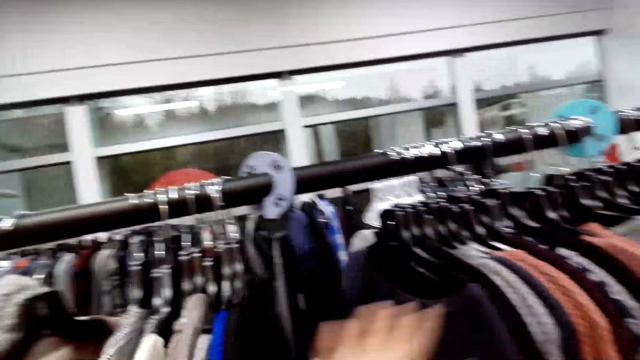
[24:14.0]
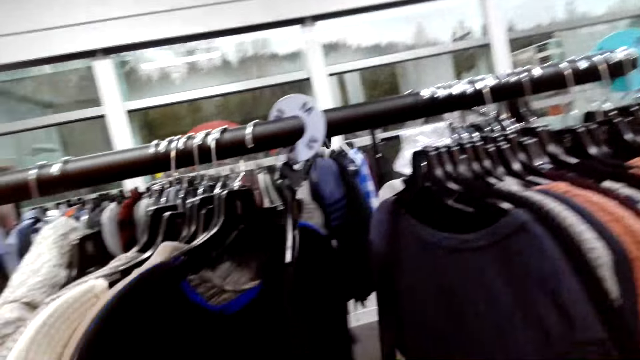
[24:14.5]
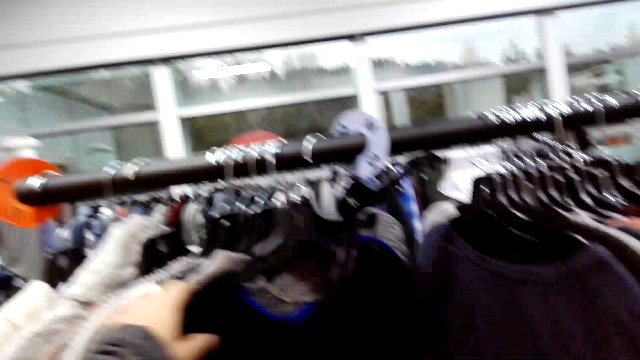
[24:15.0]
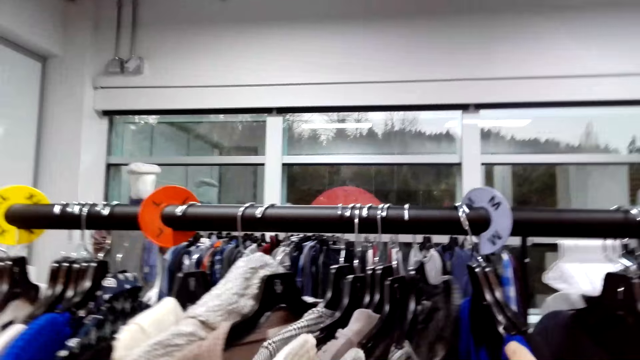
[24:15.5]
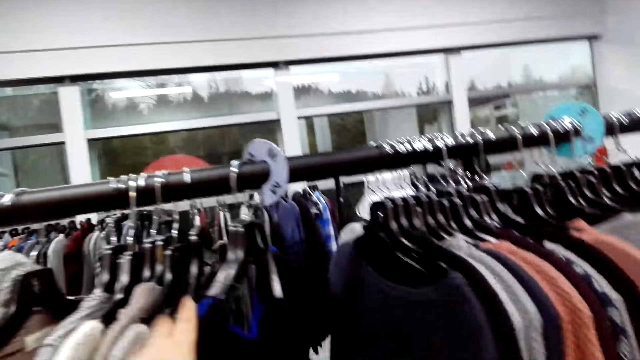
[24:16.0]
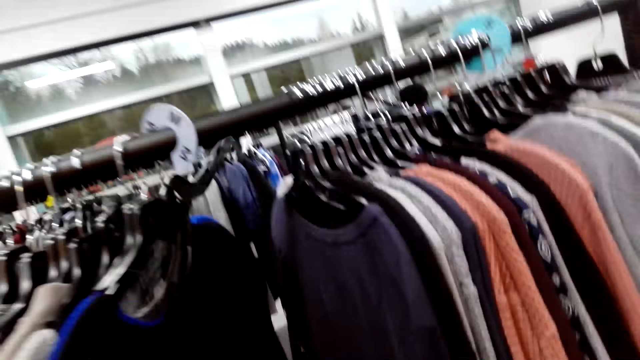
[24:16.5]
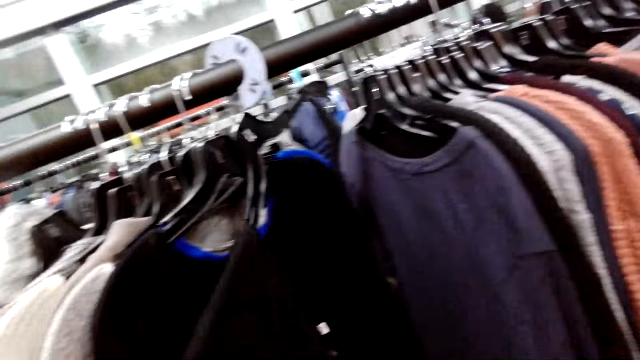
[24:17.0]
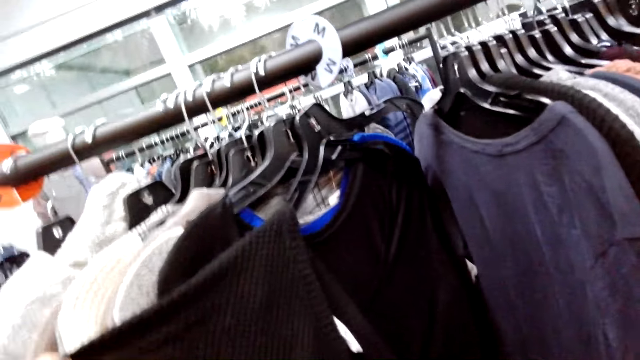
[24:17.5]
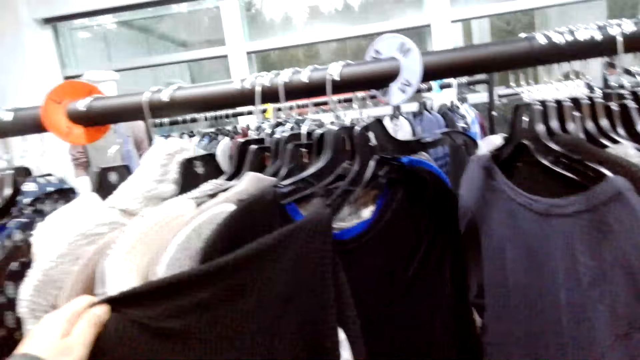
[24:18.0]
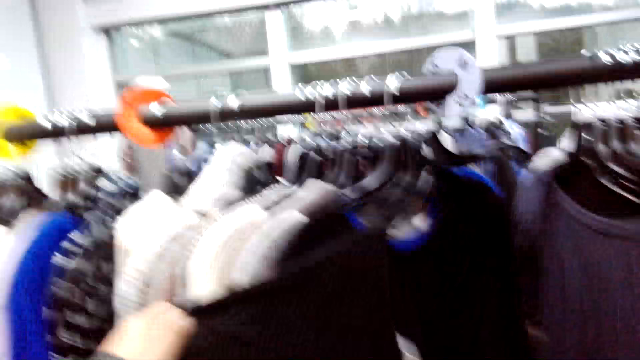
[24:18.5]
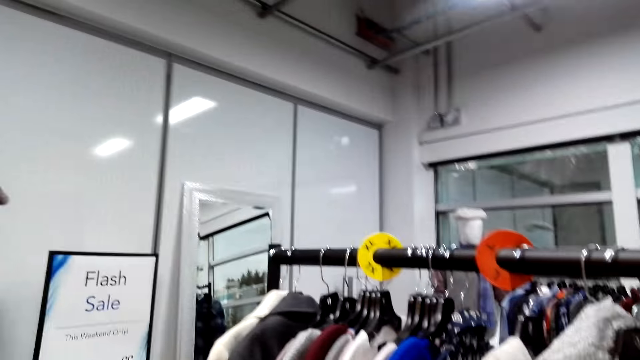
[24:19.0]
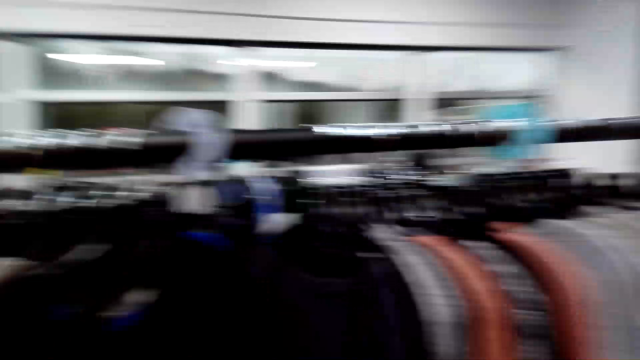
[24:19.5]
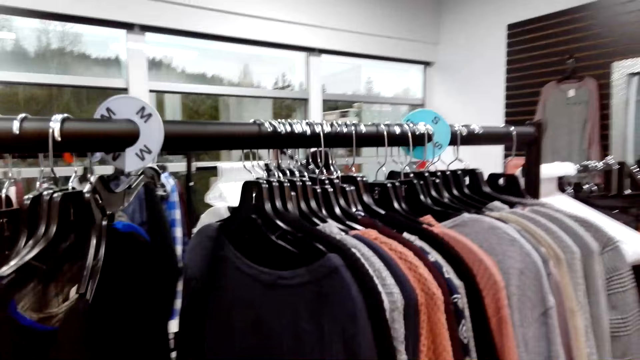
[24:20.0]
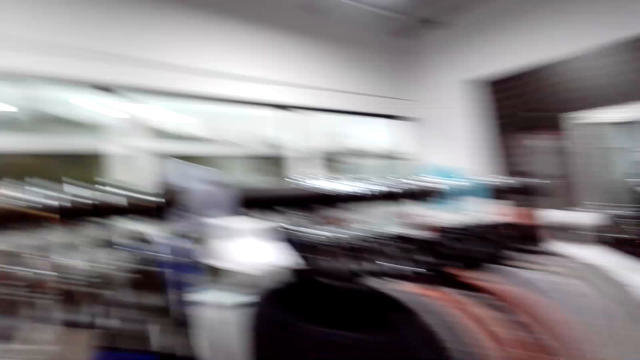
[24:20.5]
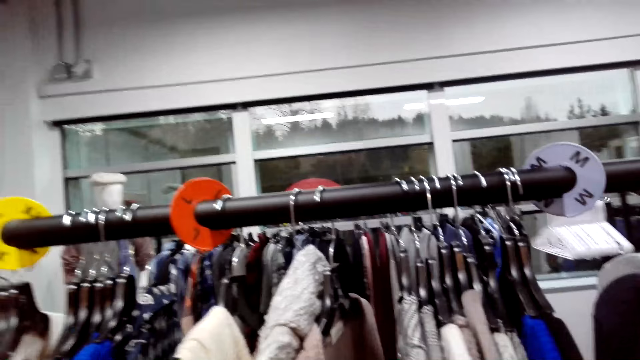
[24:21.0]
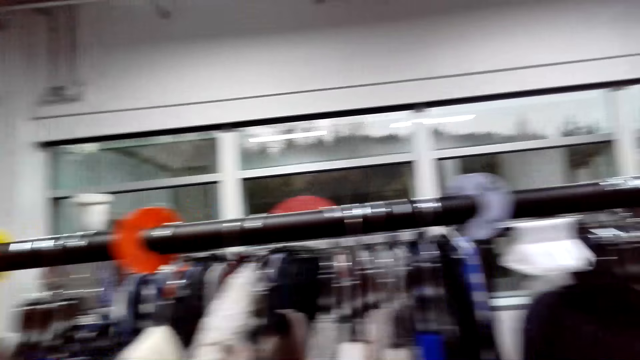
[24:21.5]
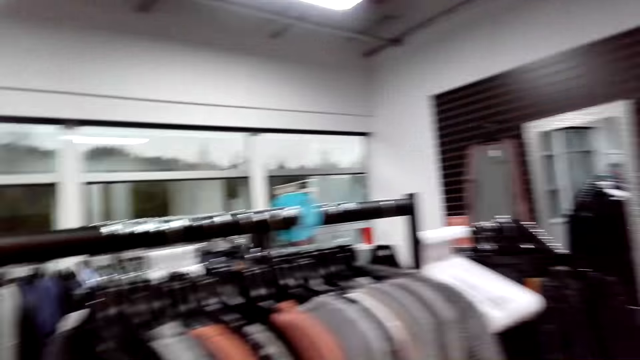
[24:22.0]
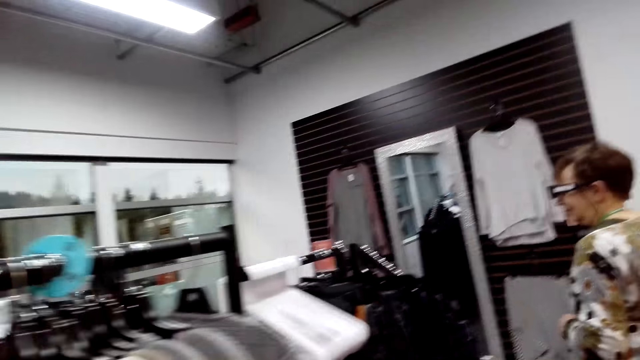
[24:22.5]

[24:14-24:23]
A person walks in the supermarket.

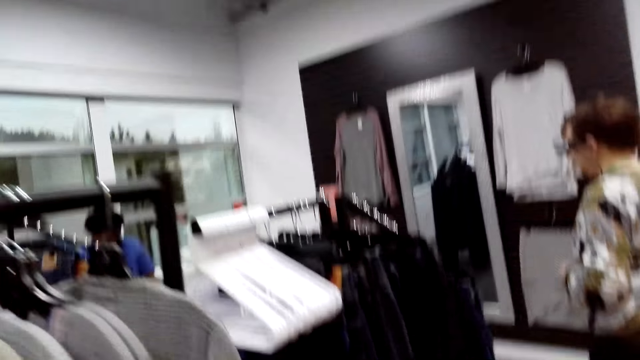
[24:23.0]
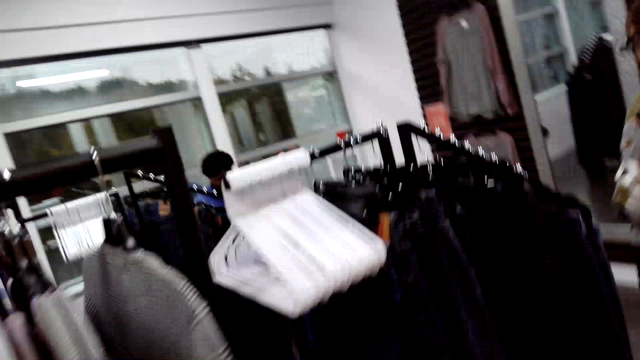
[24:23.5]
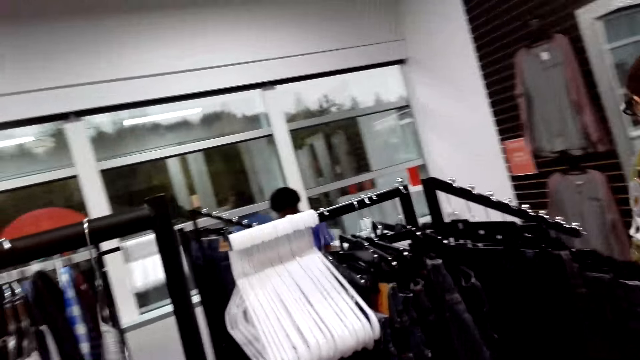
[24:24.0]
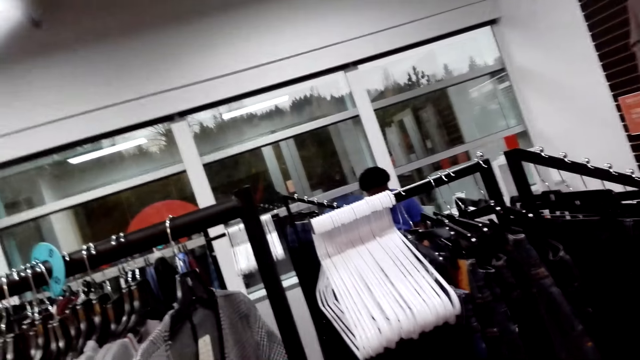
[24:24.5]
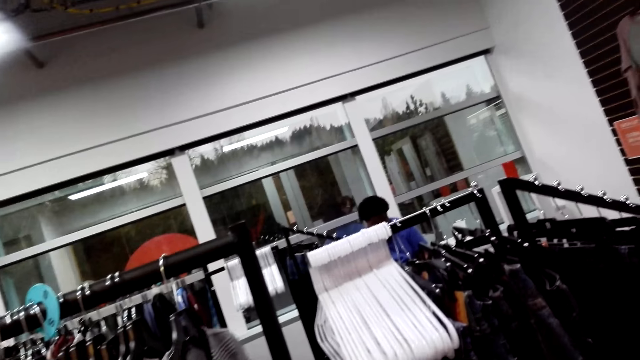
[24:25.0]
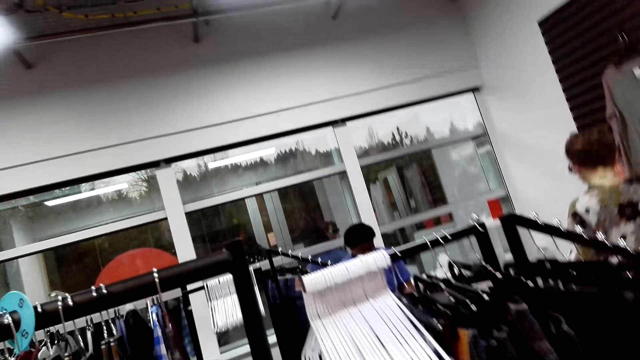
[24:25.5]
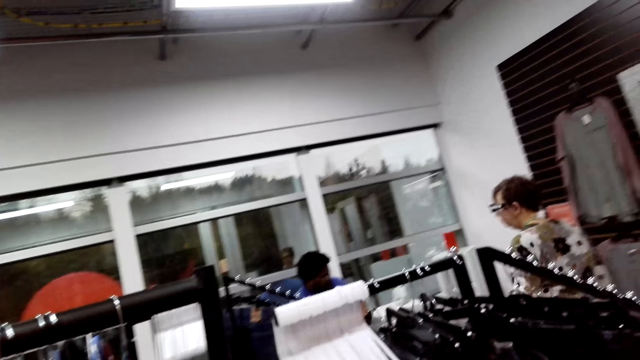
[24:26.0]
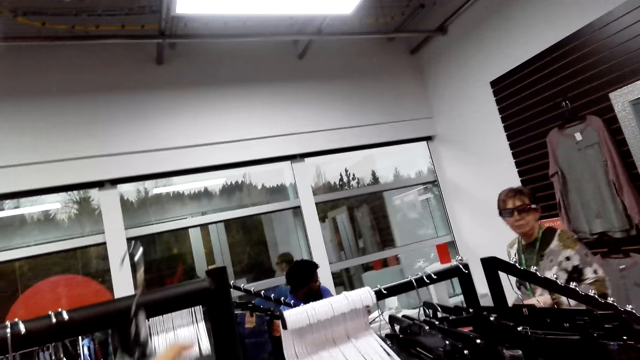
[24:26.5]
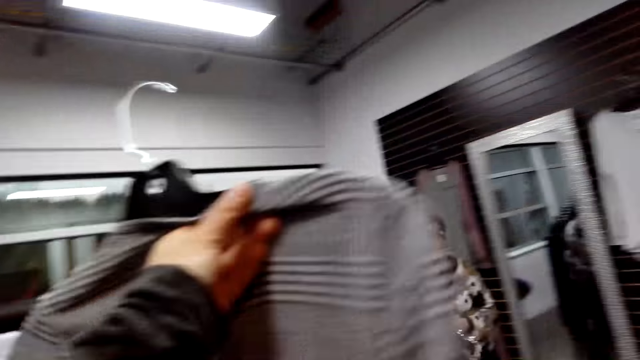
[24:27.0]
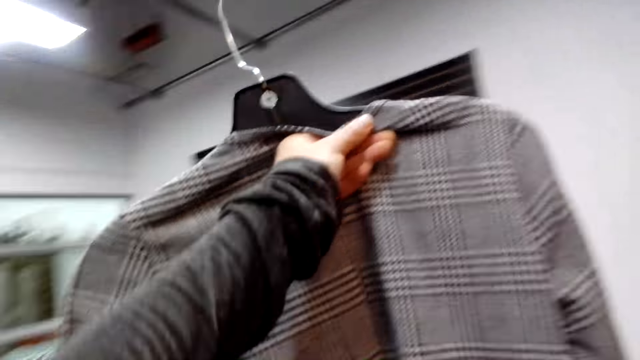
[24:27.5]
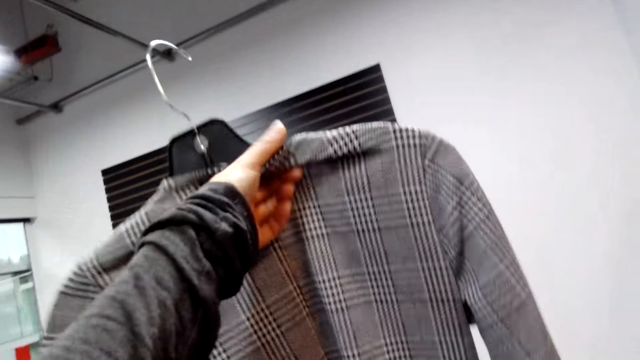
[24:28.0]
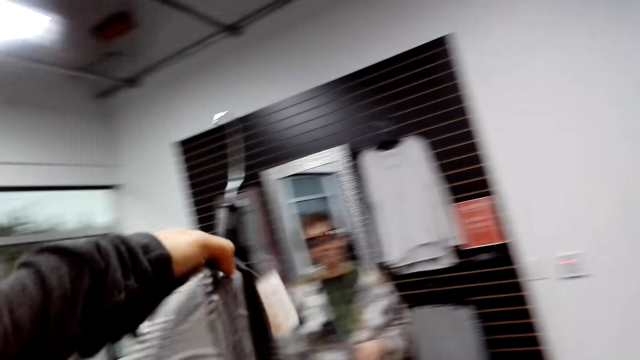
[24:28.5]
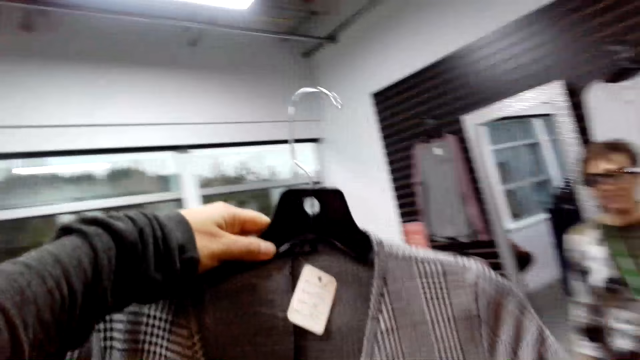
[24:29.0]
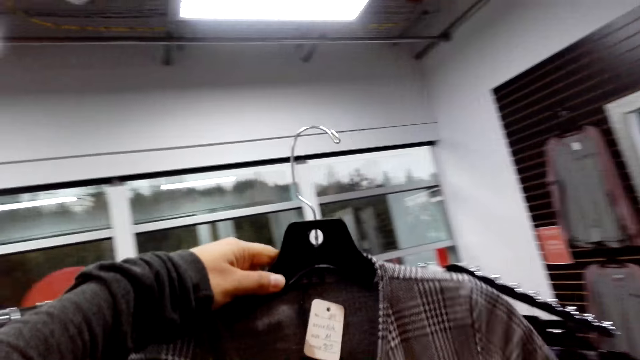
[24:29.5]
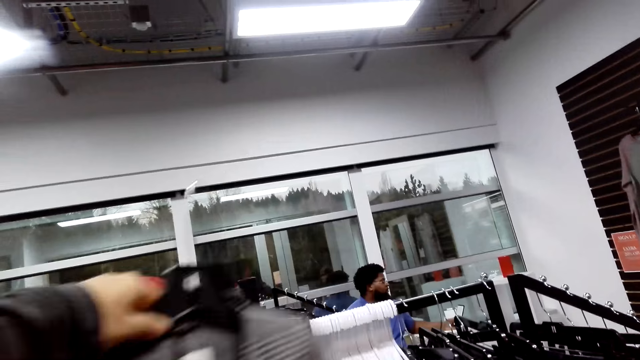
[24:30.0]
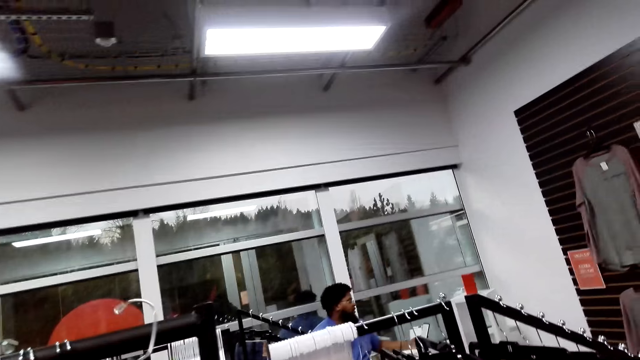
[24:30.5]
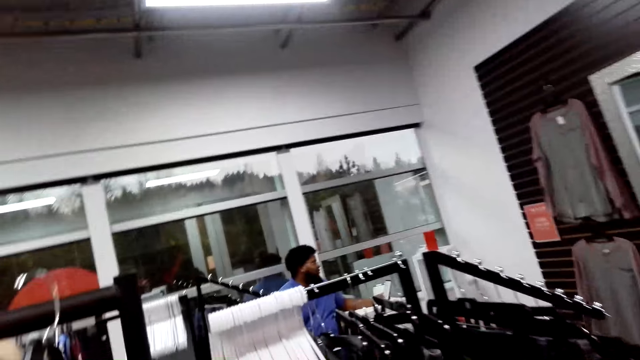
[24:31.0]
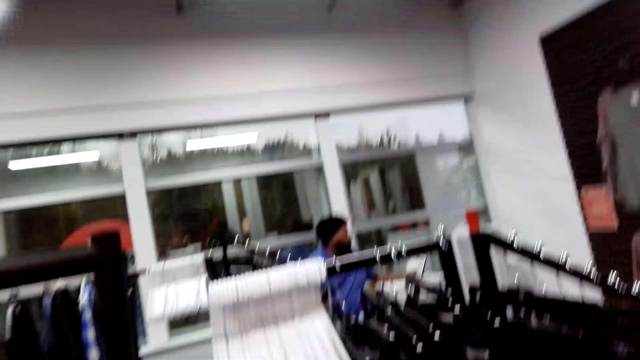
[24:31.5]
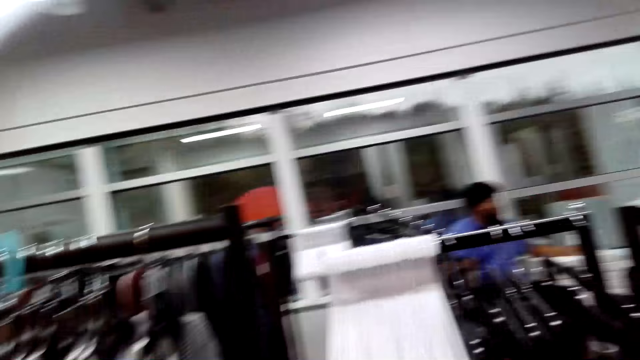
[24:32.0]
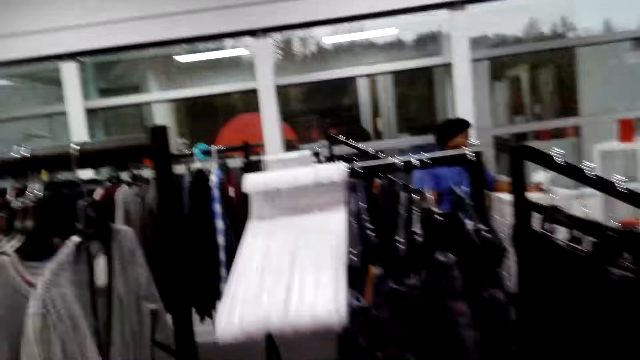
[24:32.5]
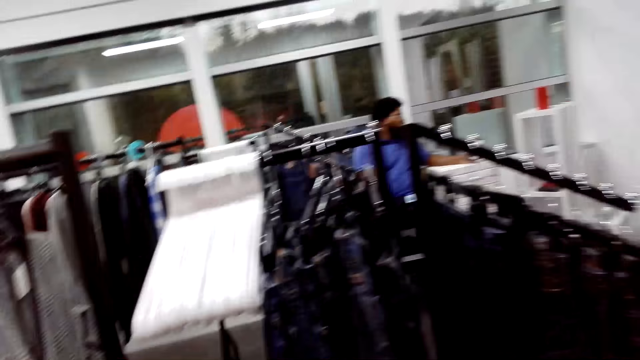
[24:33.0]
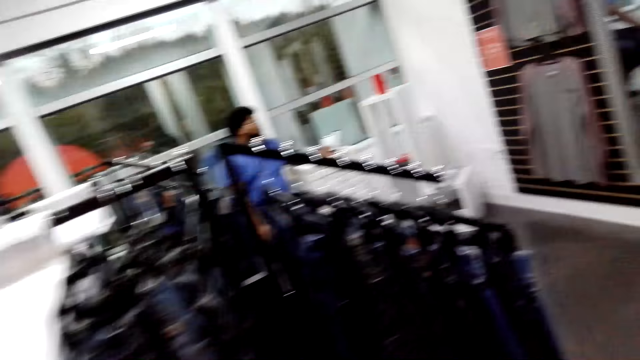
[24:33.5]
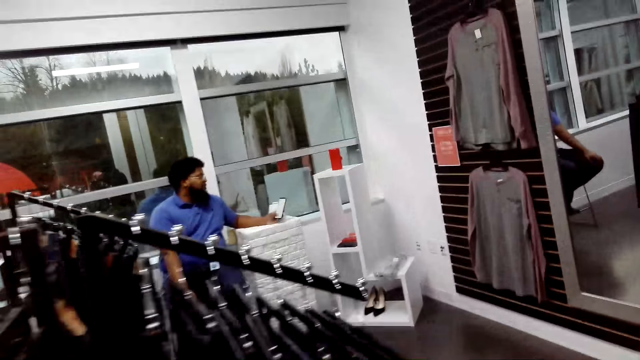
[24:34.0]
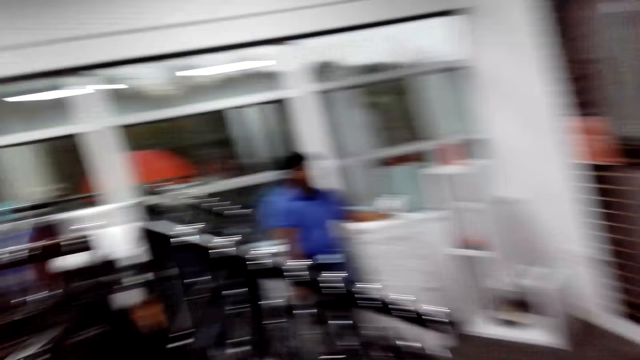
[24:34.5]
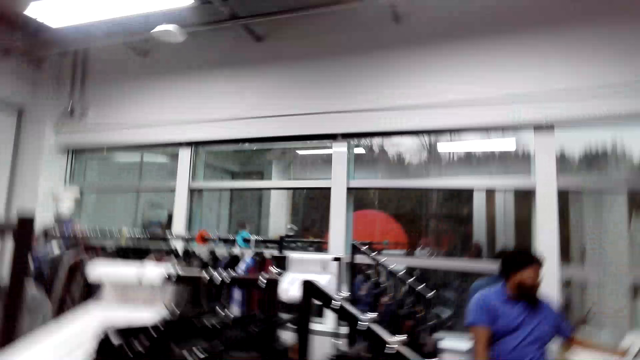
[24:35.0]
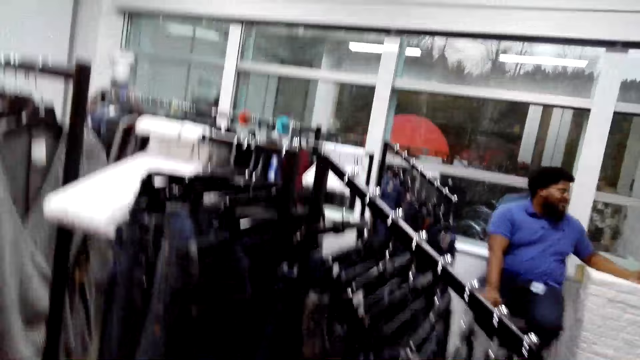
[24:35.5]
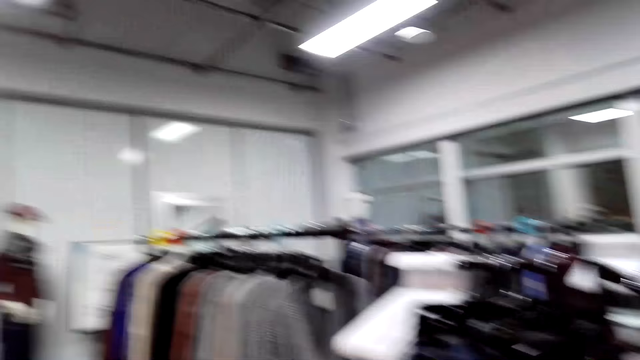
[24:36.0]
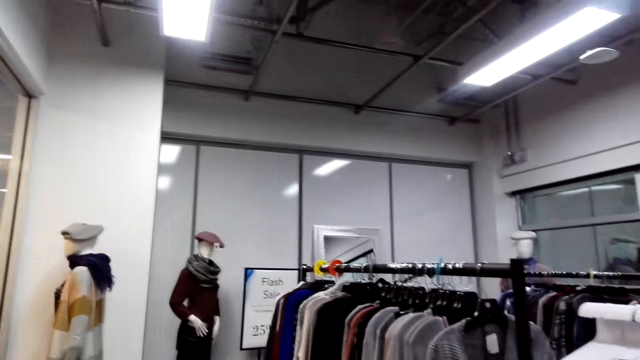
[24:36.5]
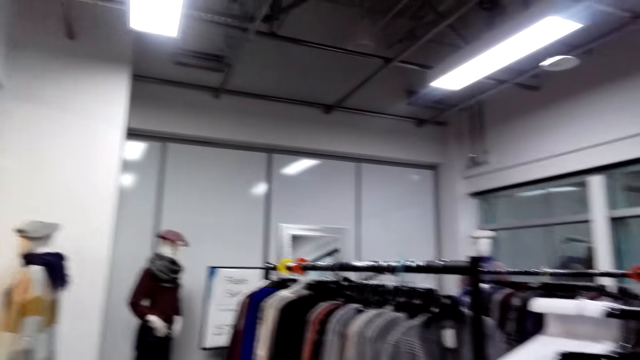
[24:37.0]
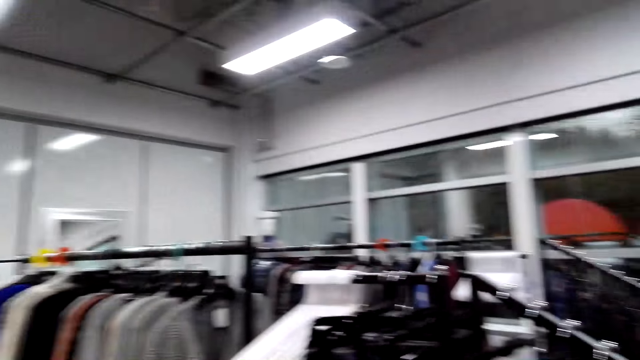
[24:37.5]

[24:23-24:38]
A person sits in the supermarket. The camera wearer picks the cloth from the rack. They hold up the cardigan sweater with the left hand. They hang the cloth in the rack.
